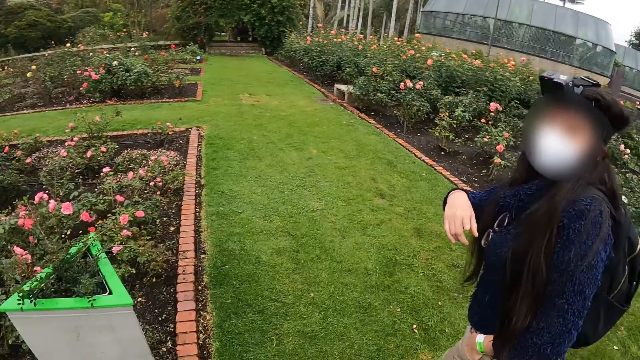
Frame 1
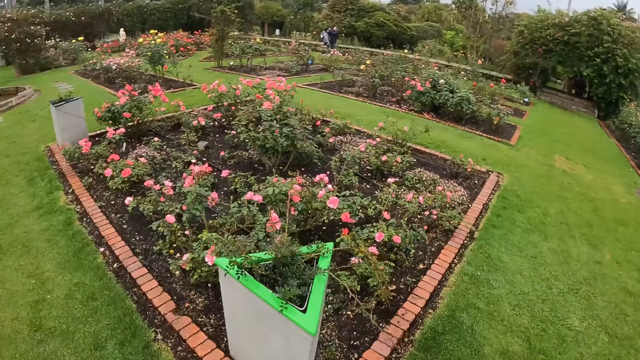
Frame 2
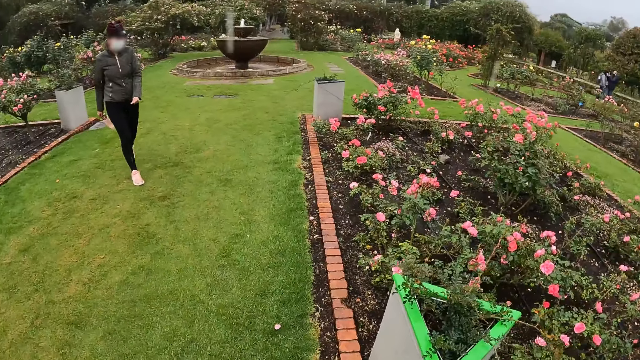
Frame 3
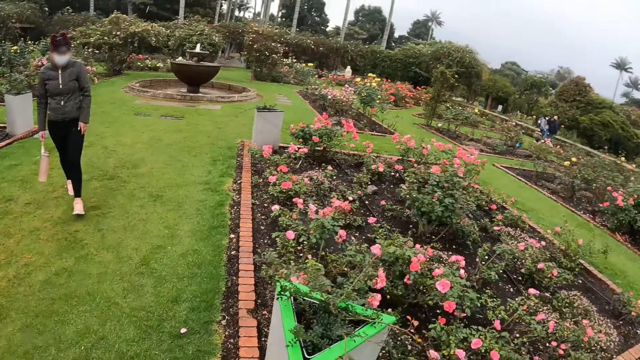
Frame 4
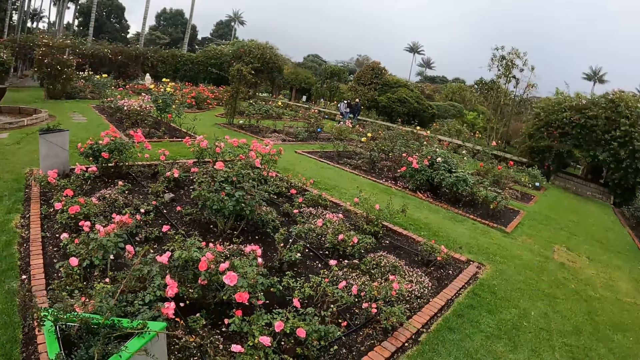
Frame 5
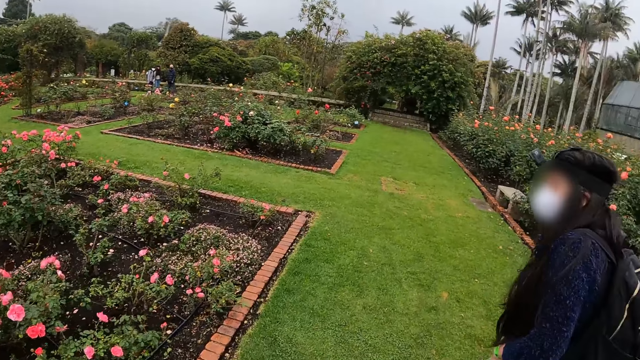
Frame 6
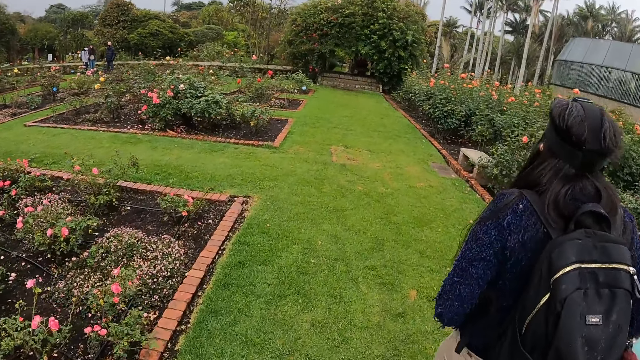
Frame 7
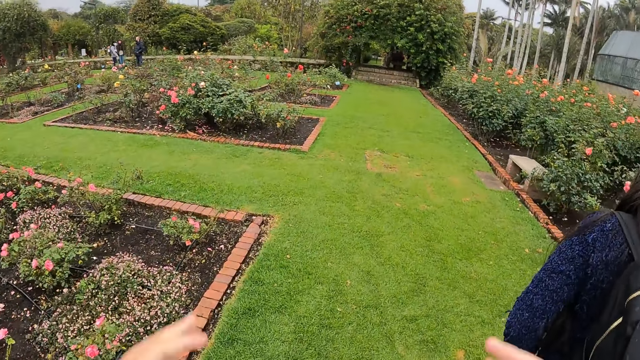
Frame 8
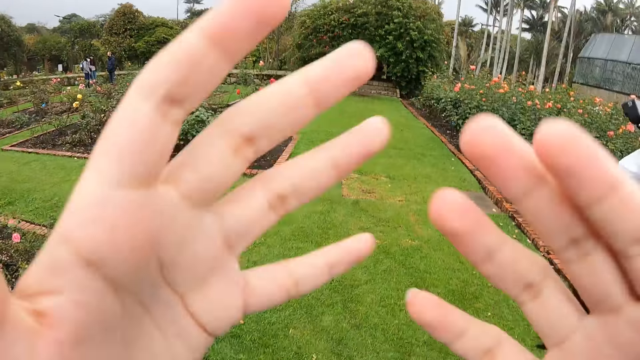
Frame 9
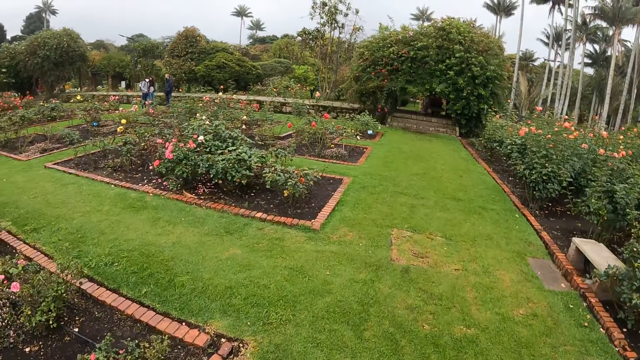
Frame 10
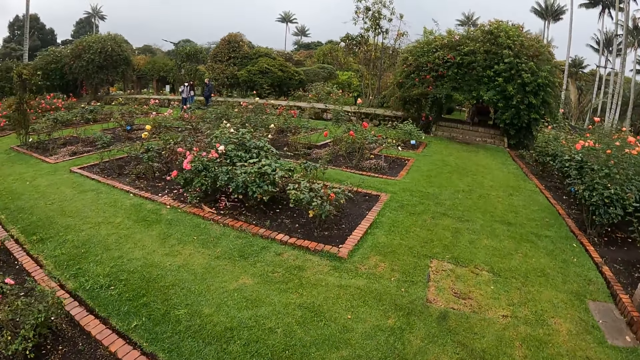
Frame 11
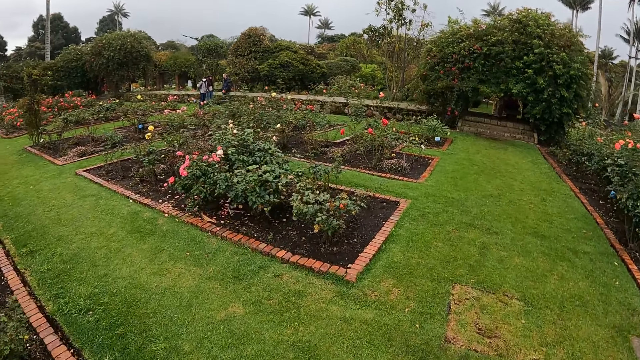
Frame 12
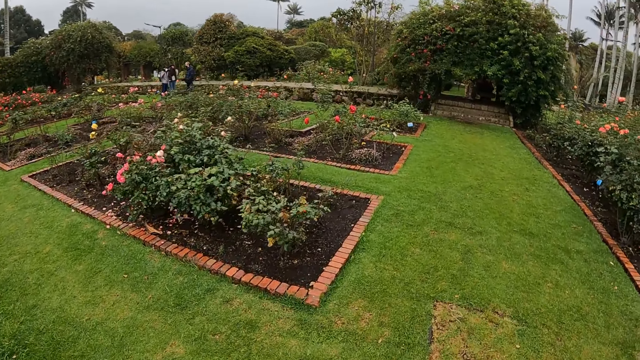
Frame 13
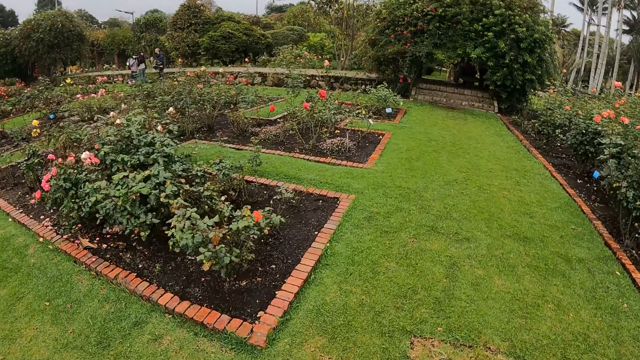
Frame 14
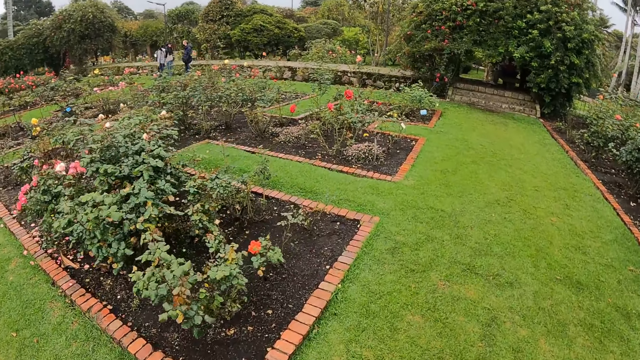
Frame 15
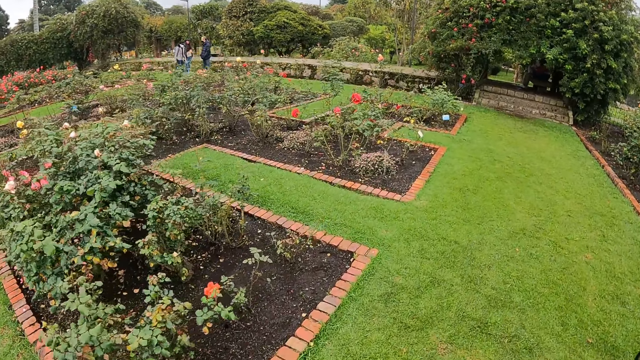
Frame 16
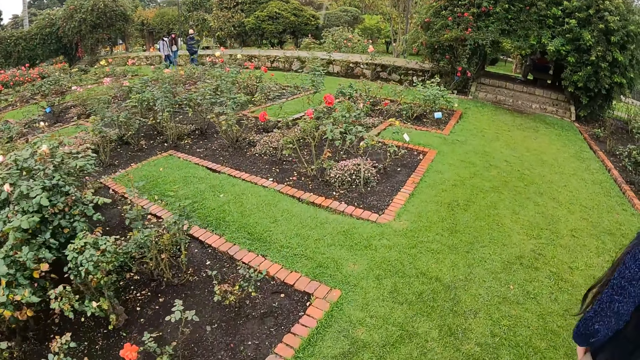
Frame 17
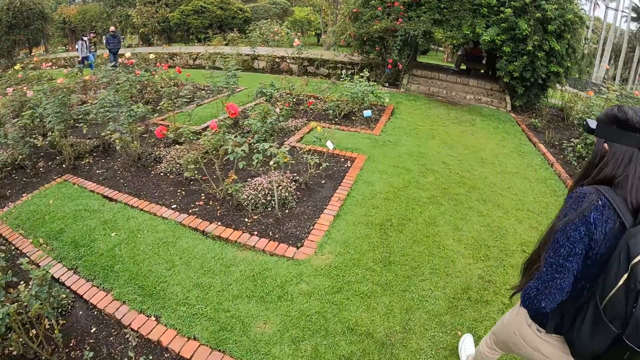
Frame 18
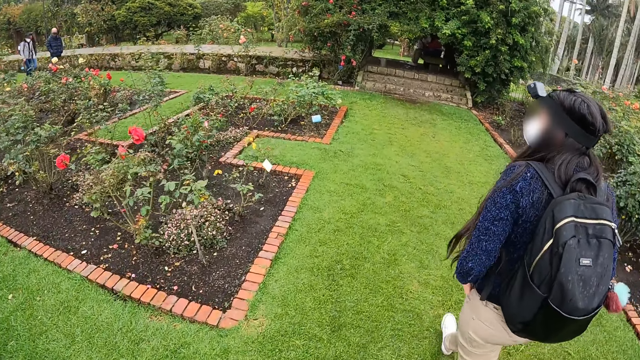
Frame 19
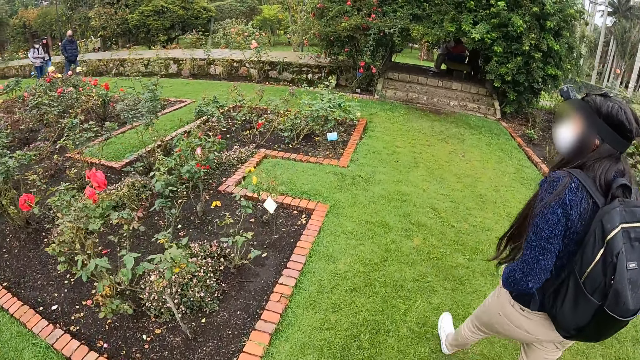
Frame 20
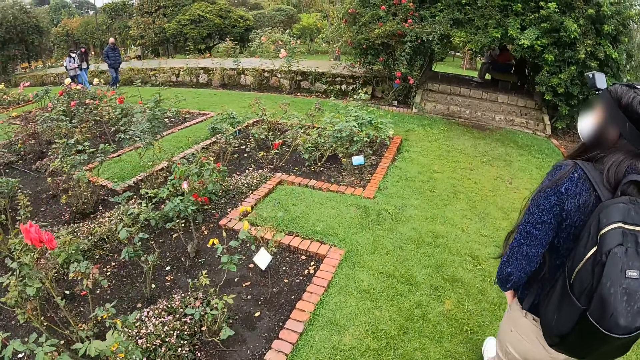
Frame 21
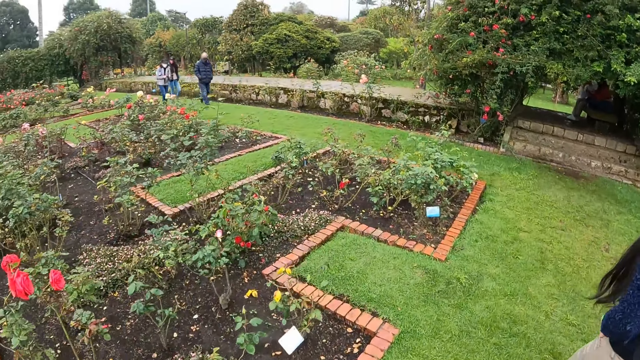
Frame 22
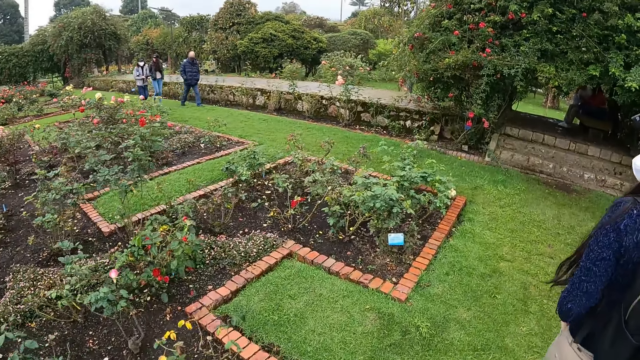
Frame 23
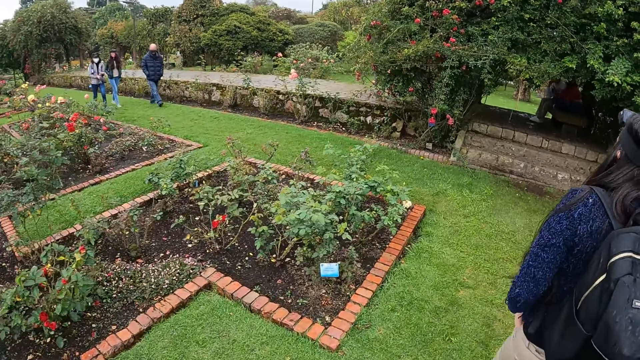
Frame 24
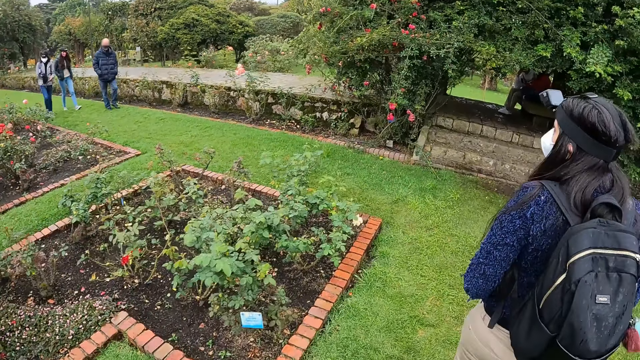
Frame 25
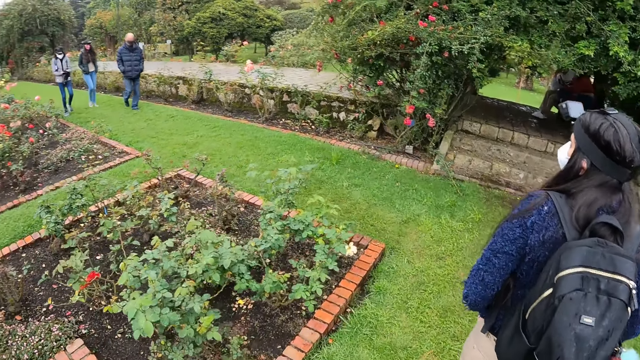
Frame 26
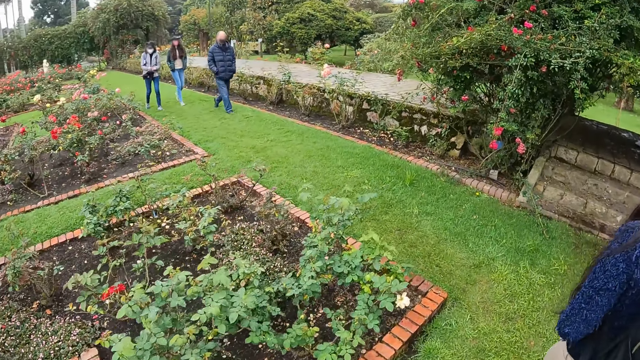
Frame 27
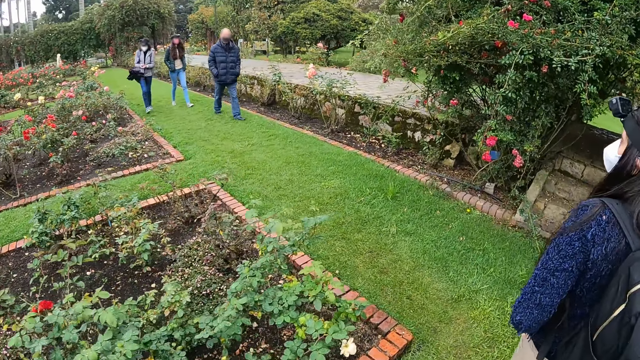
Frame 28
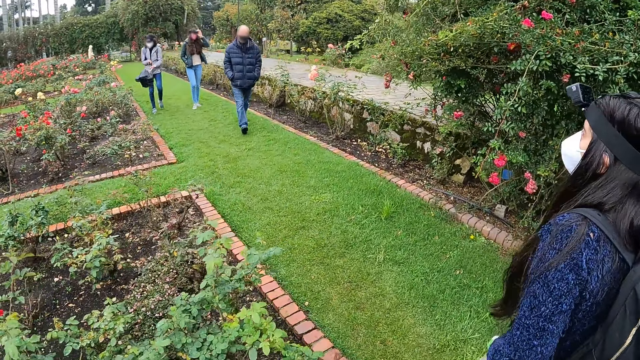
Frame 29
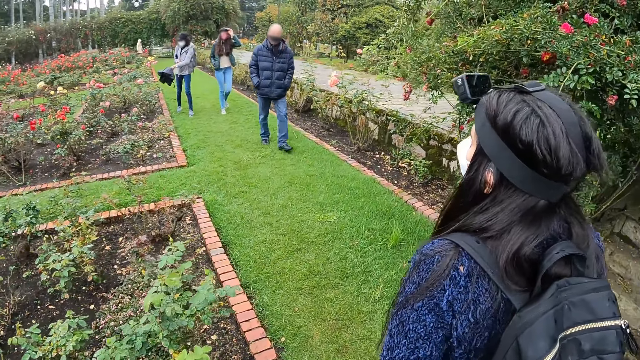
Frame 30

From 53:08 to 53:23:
A woman looks at the camera wearer. Another woman walks forward. The camera wearer covers her head camera with both hands. She raises her hands. She walks towards the man. The first woman walks towards a third woman and a fourth woman. The second woman walks forward. The third woman opens an umbrella with both hands.

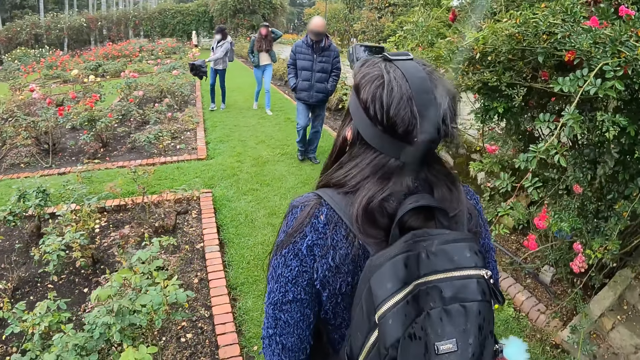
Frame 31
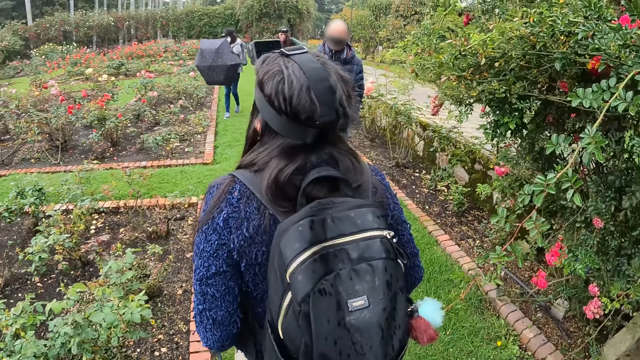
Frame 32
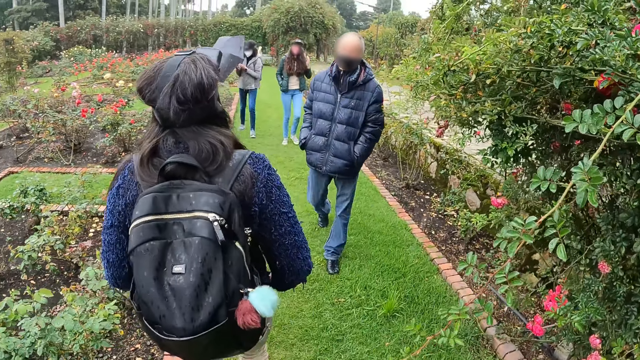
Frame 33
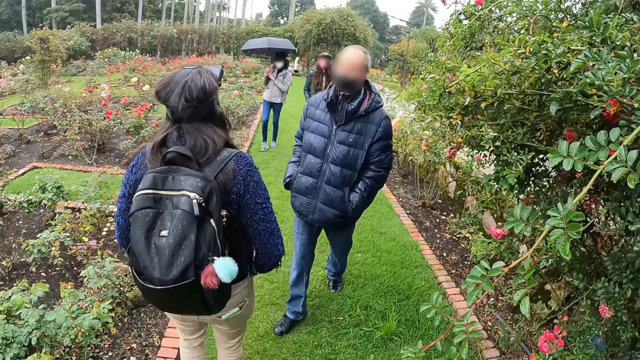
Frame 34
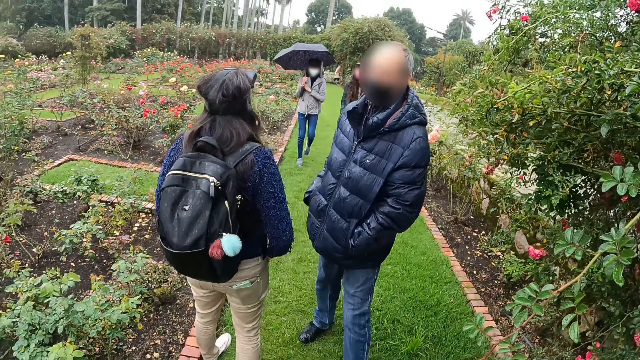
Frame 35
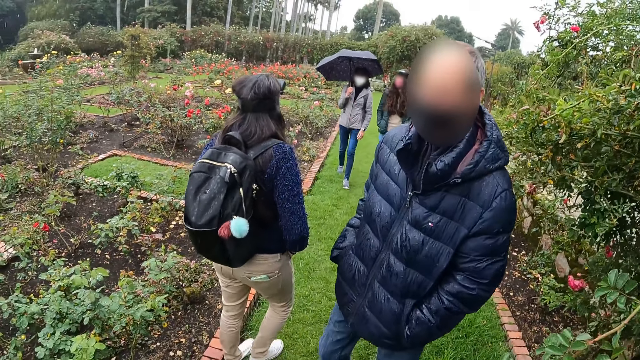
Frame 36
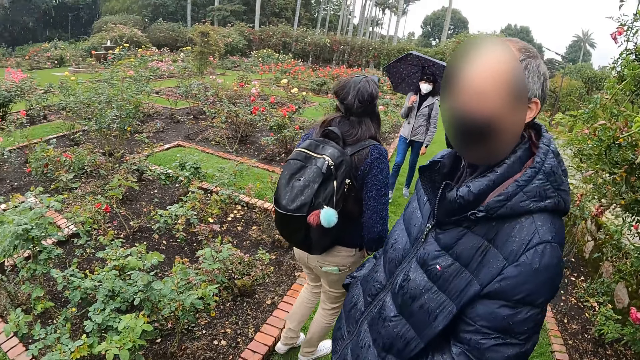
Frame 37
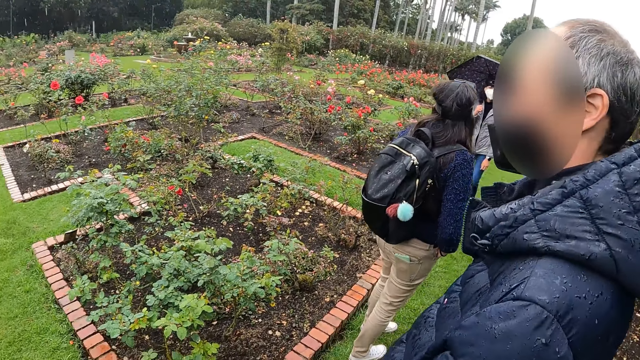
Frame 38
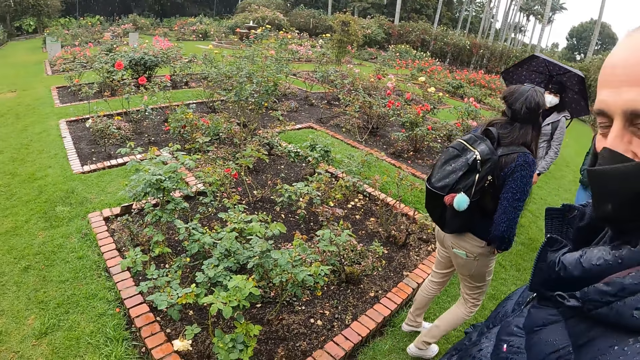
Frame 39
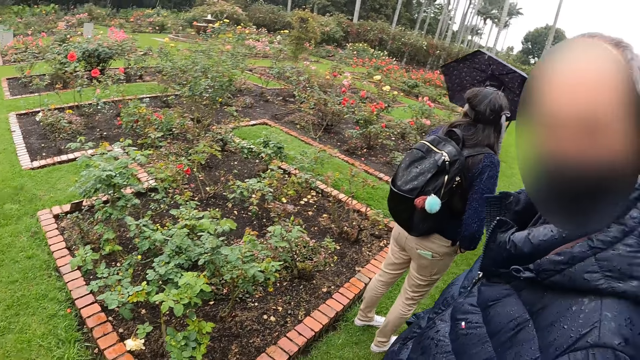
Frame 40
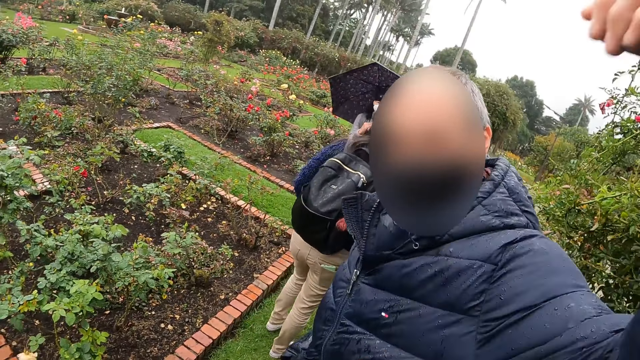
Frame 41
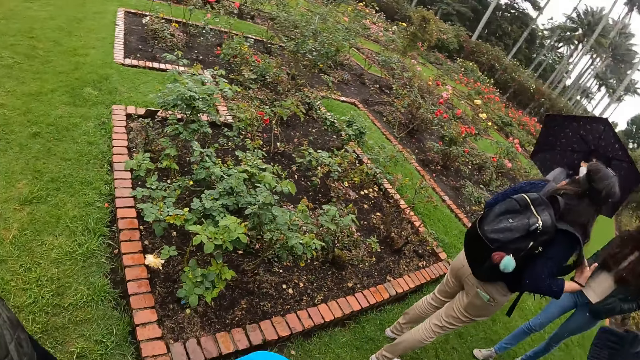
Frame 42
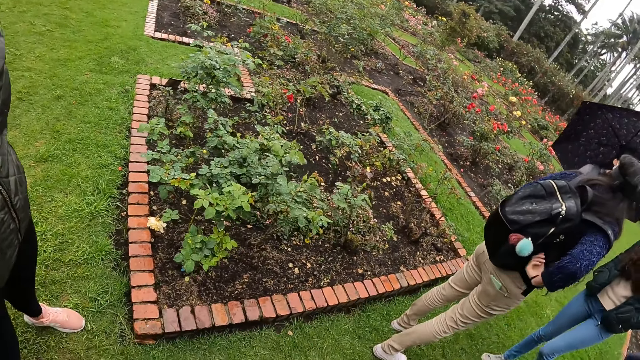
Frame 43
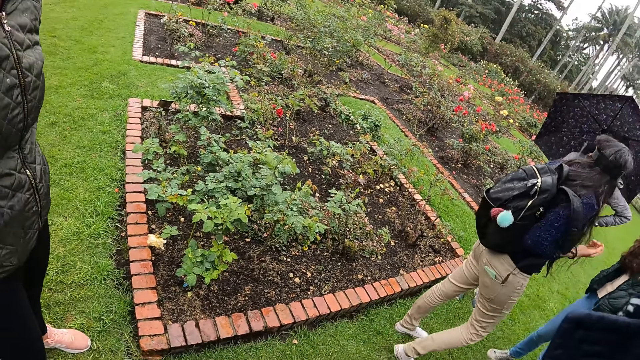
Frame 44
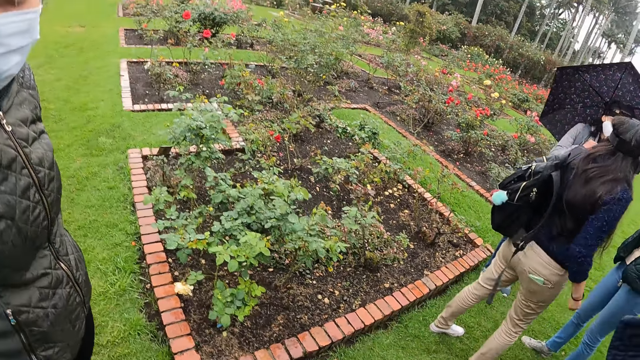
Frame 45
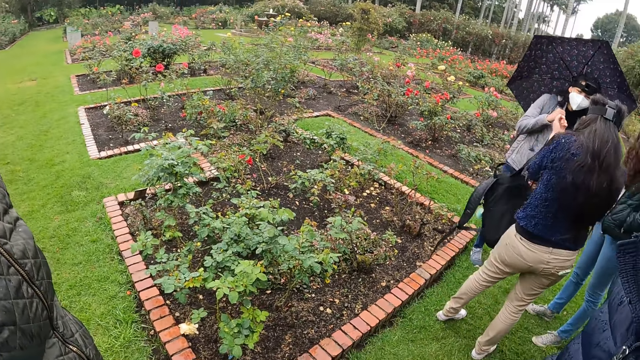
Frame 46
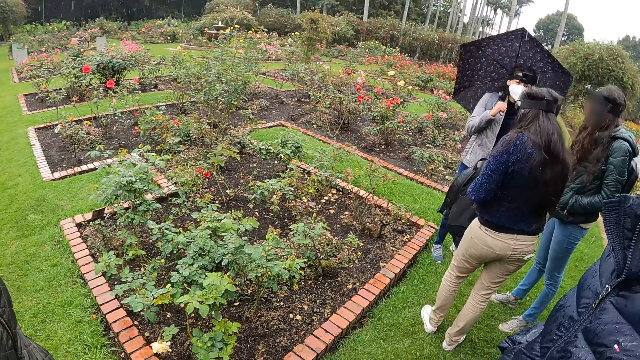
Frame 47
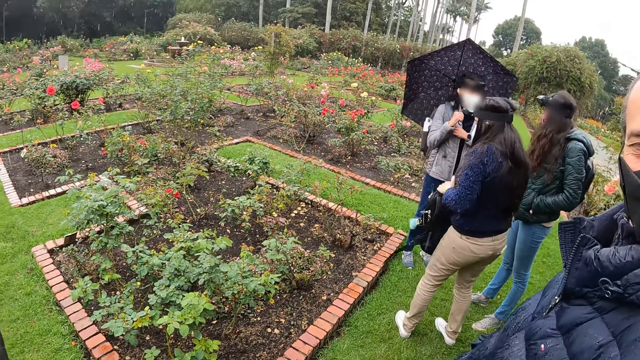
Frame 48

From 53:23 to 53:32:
A woman holds the umbrella over her head with both hands. A man hugs the camera wearer. The camera wearer looks at the man. Another woman removes the backpack from her back with both hands.
